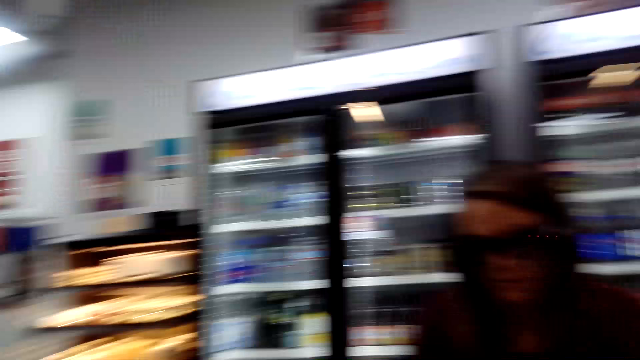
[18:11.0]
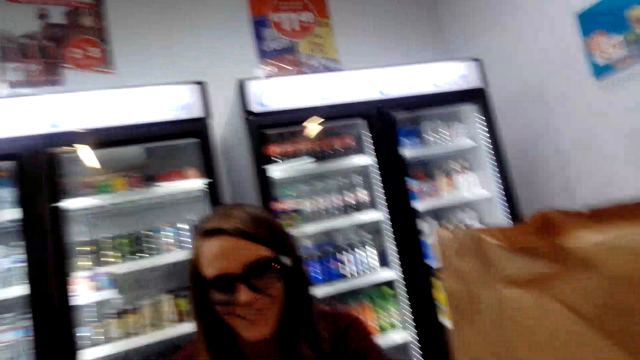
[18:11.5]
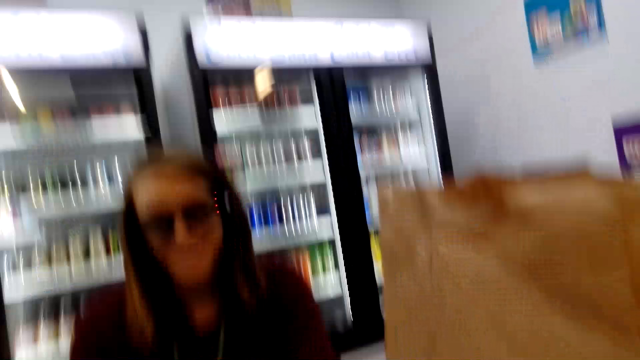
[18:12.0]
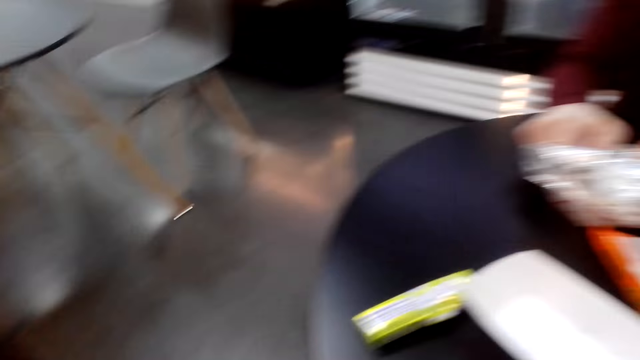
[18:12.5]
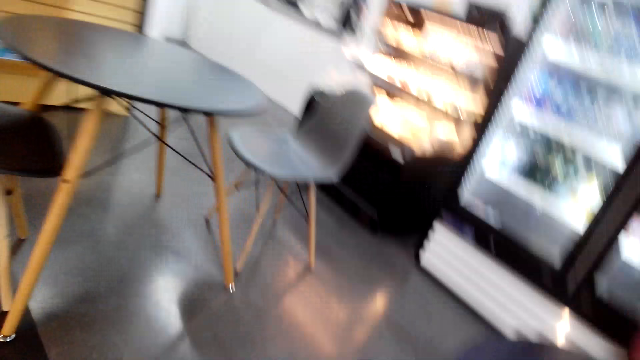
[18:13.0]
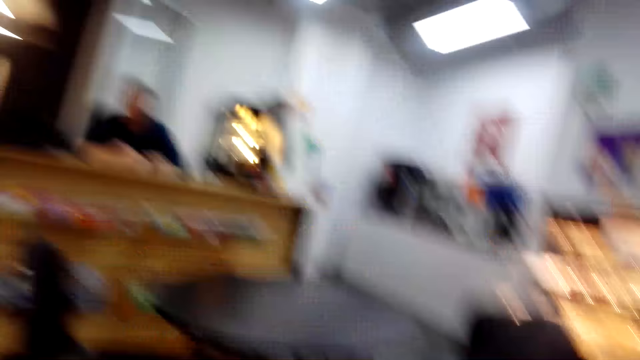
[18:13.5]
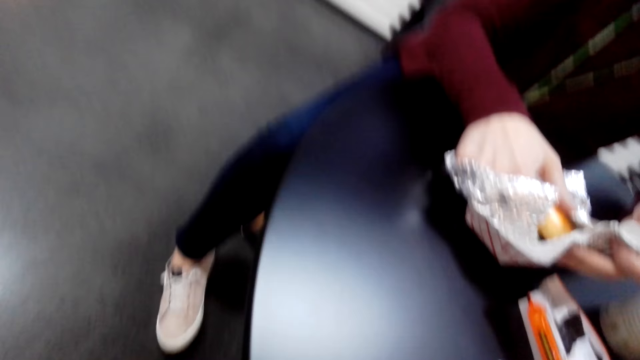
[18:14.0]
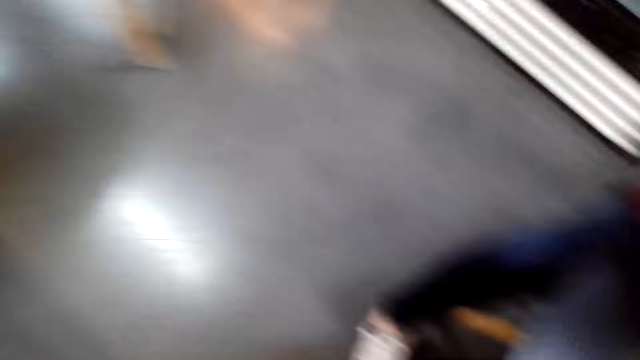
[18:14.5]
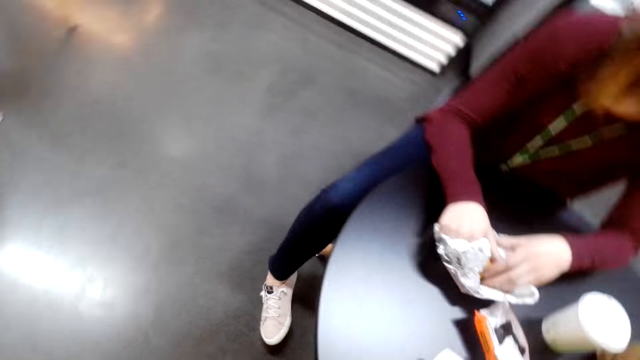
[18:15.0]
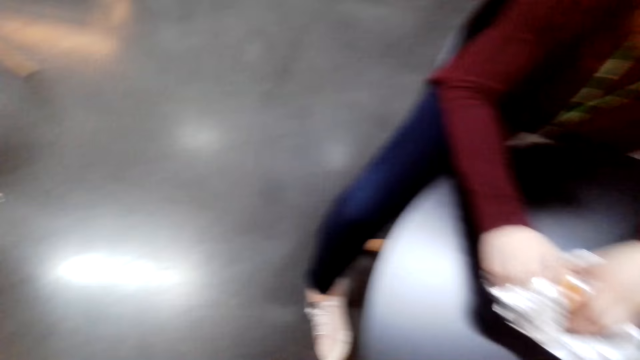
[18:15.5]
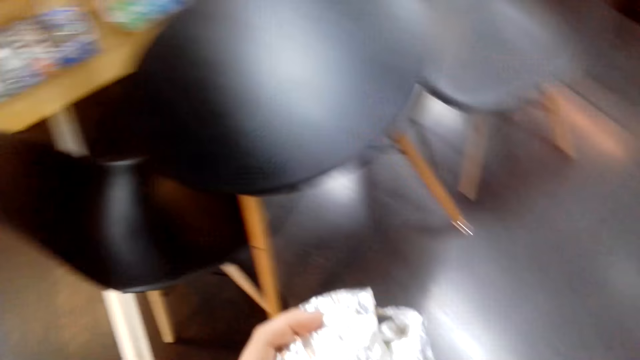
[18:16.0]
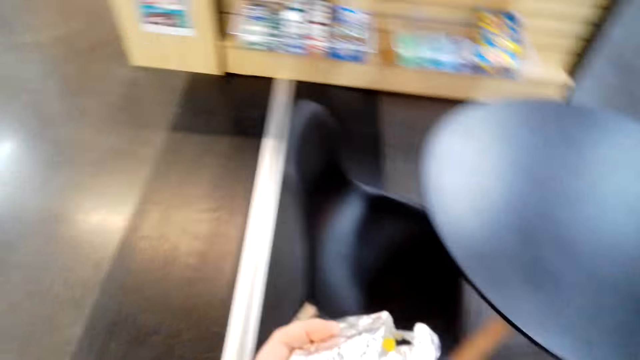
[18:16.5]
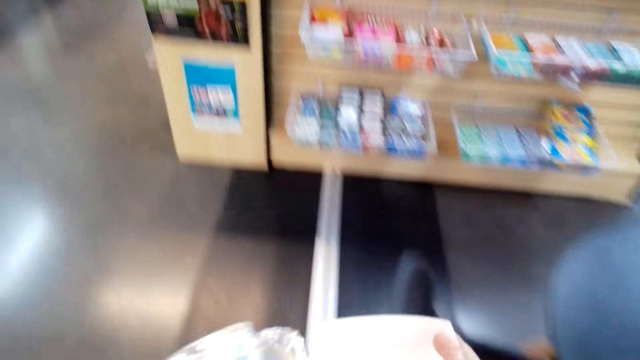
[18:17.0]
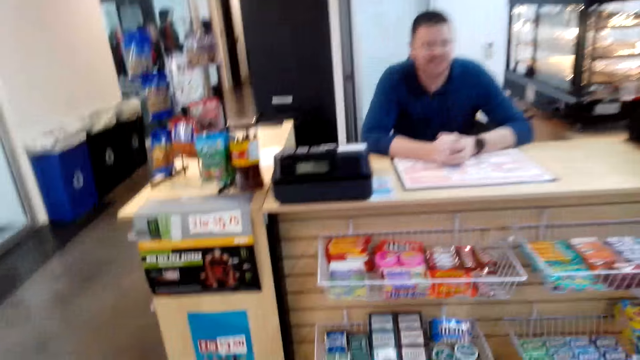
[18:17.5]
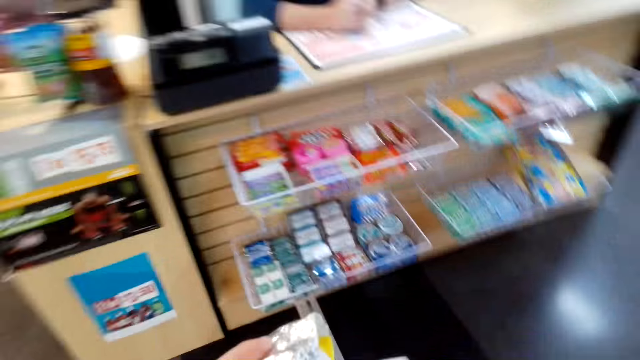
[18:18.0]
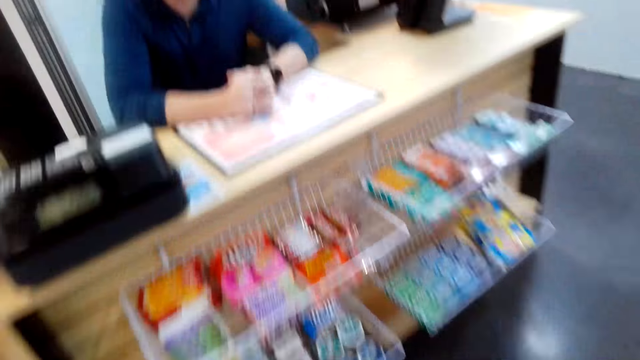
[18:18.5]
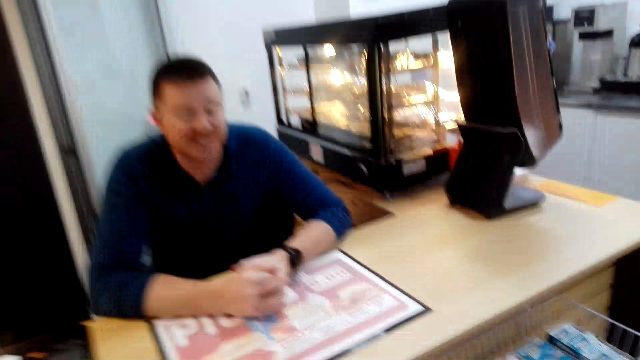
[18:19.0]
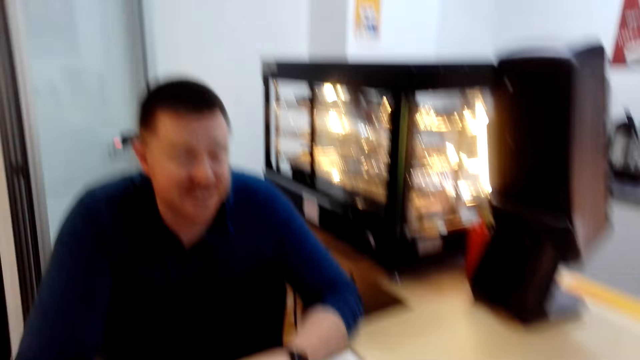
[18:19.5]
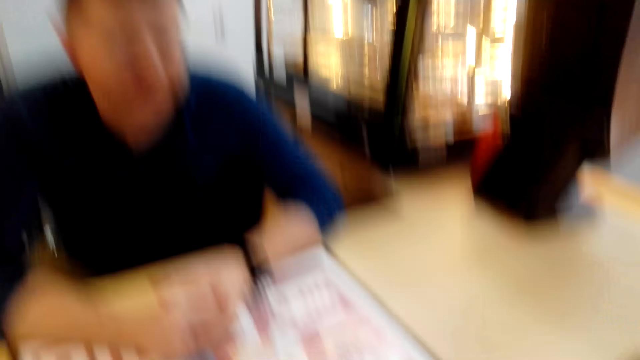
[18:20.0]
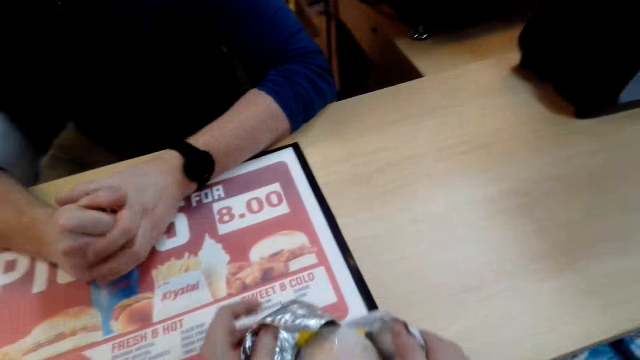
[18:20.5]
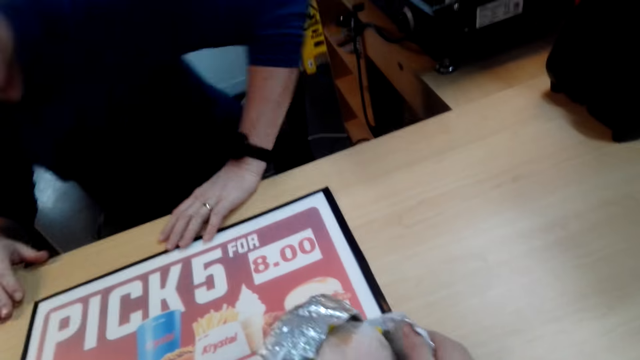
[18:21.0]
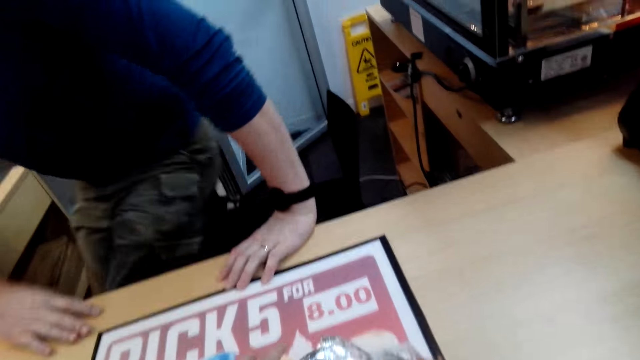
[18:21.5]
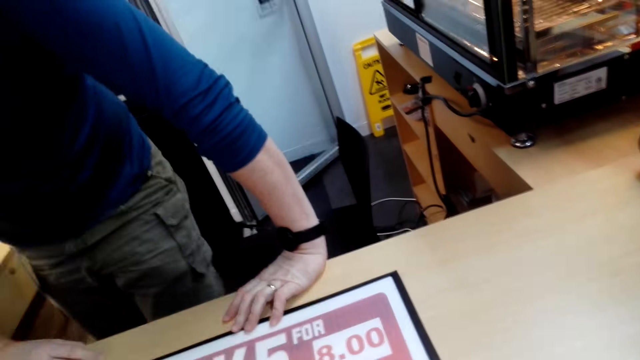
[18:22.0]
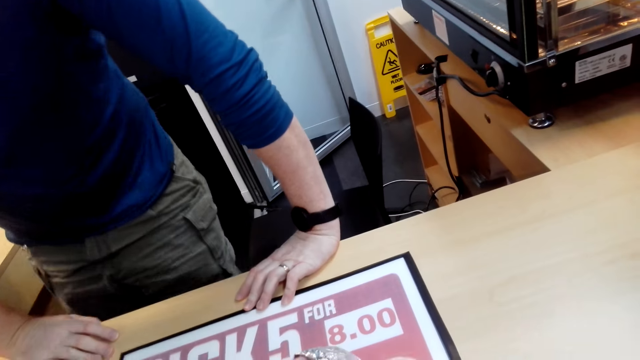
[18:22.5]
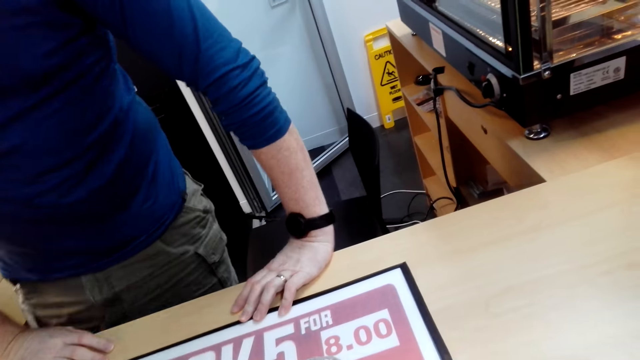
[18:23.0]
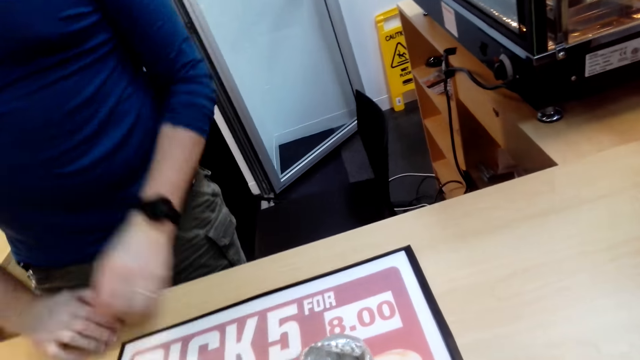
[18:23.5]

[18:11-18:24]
The camera wearer walks towards the counter. They speak to a man. They walk towards the counter again. The man speaks to the camera wearer. The camera wearer converses with the man.

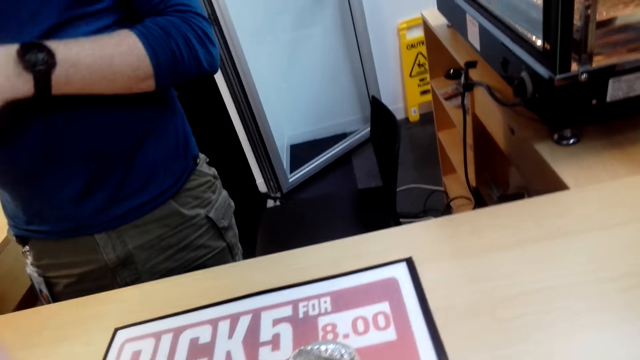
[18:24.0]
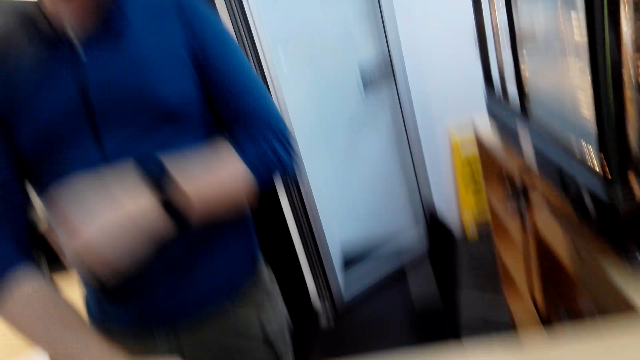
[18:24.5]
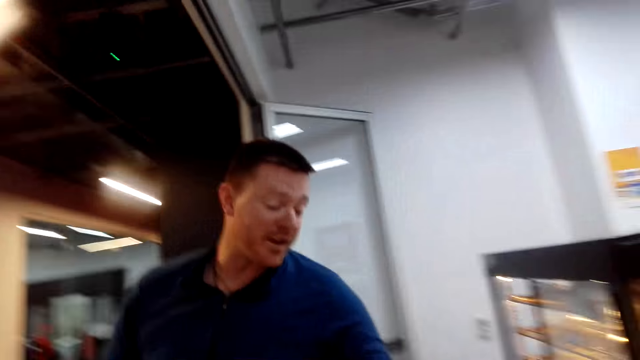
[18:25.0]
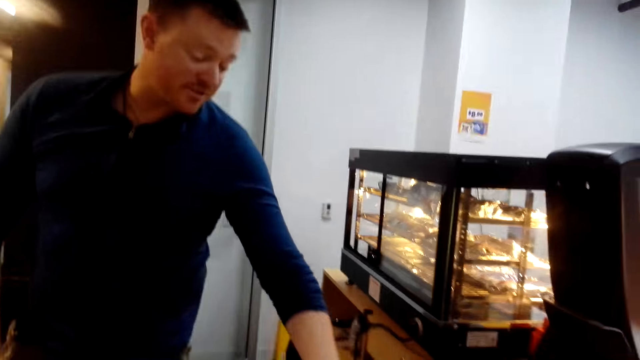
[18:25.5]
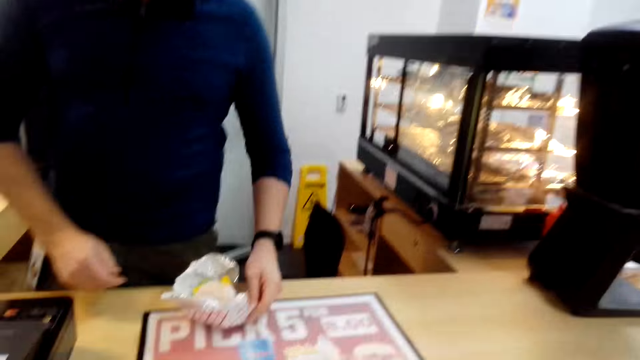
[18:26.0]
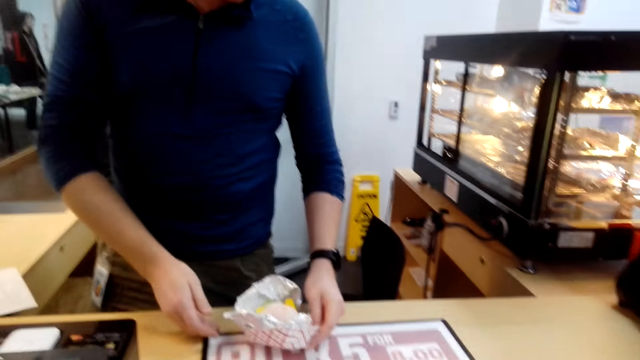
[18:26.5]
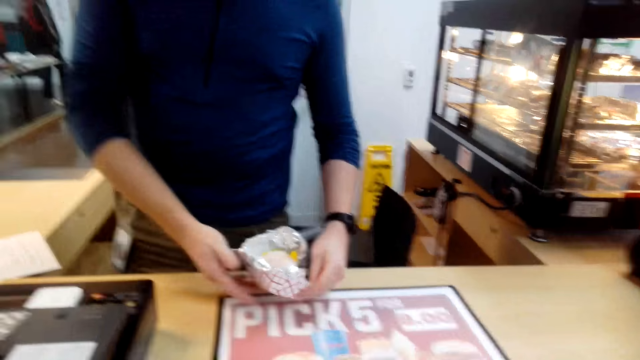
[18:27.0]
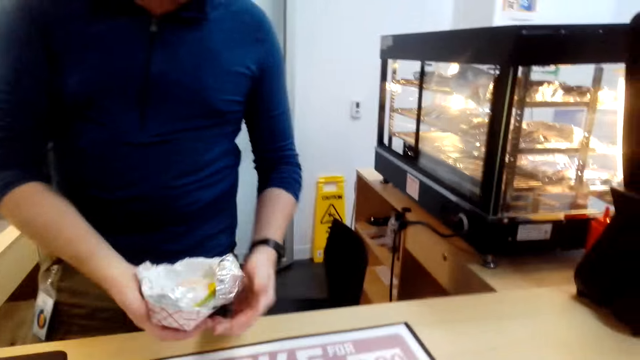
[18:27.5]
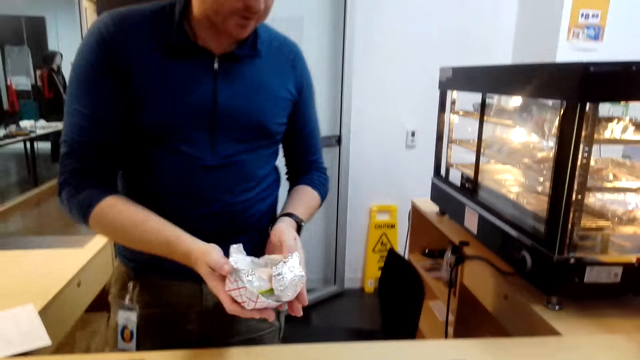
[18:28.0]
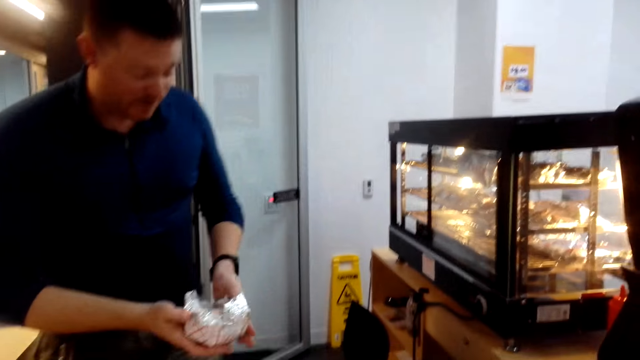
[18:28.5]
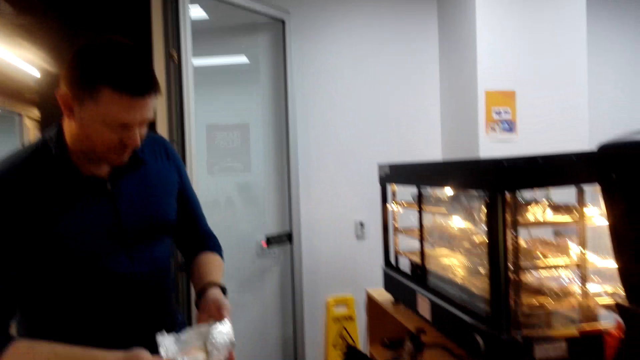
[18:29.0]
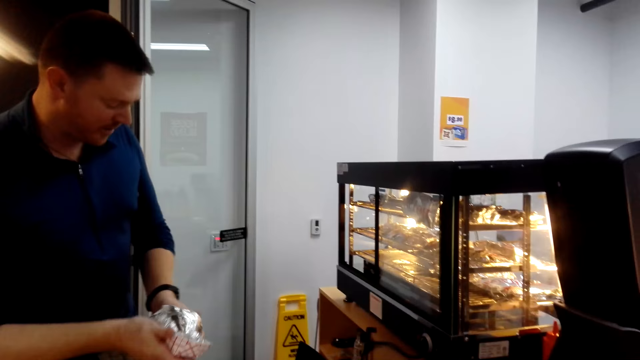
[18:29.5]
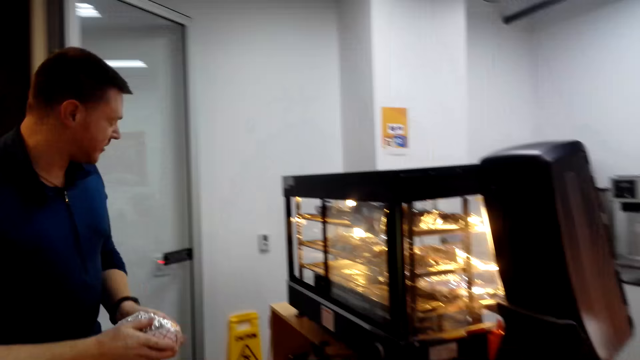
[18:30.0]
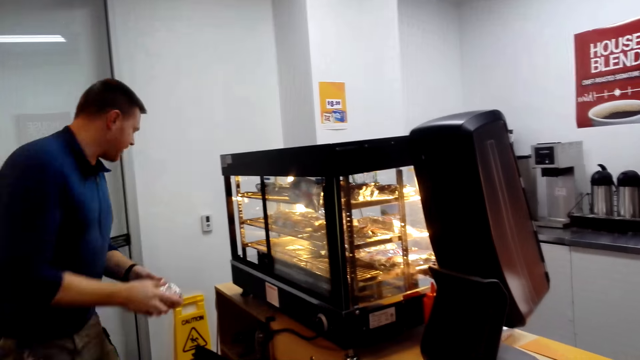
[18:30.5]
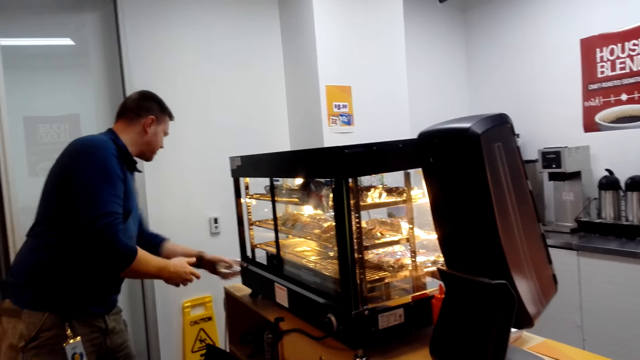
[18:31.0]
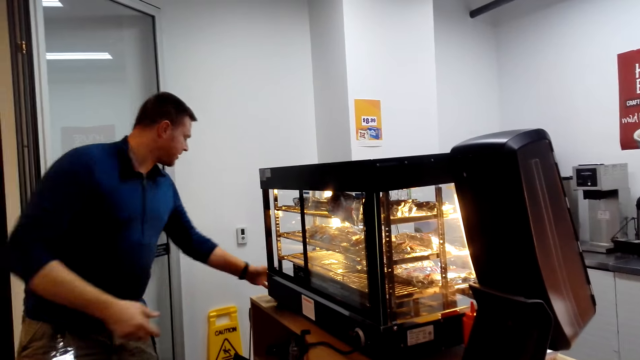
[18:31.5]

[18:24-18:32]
The camera wearer hands the man the unwrapped burger. The man looks at the food. The man puts the burger on the table.
